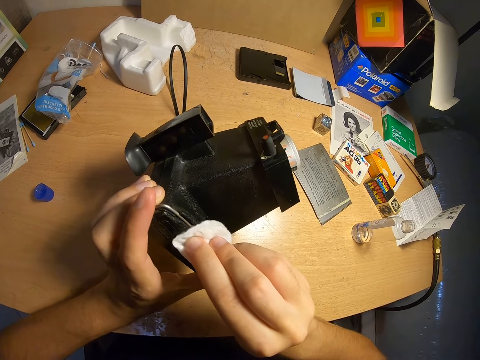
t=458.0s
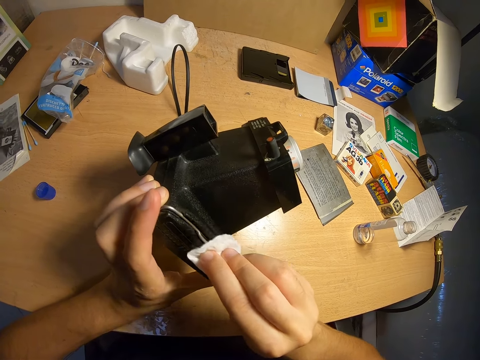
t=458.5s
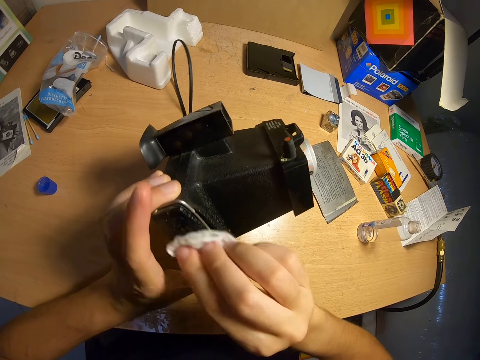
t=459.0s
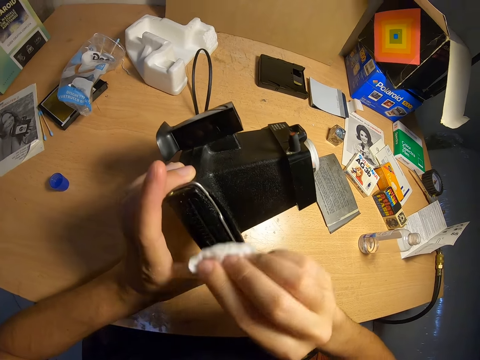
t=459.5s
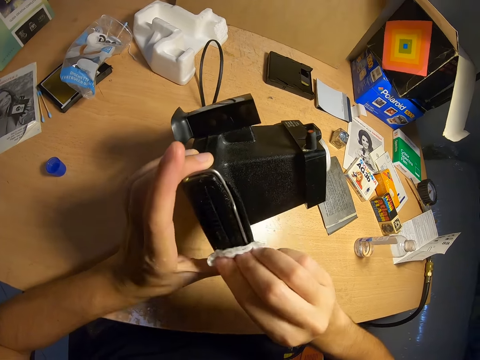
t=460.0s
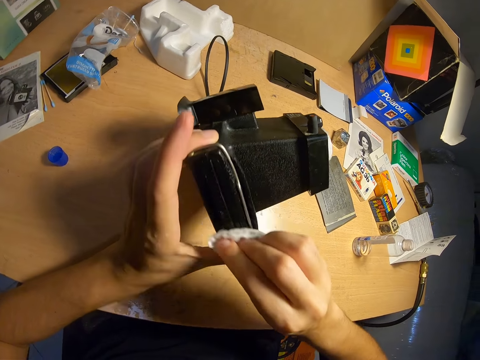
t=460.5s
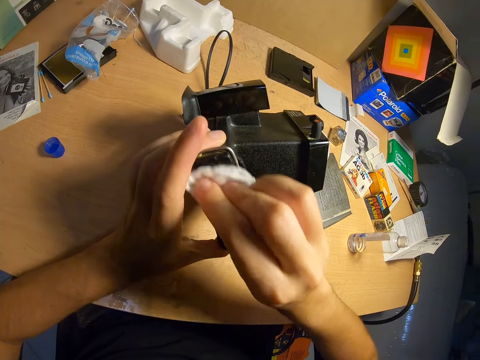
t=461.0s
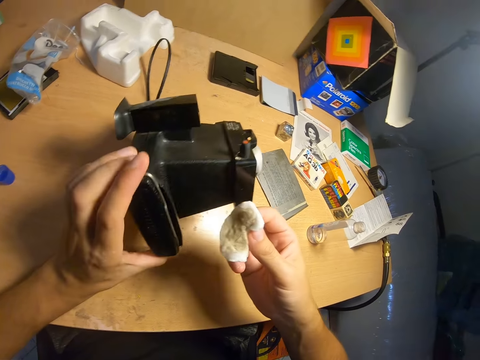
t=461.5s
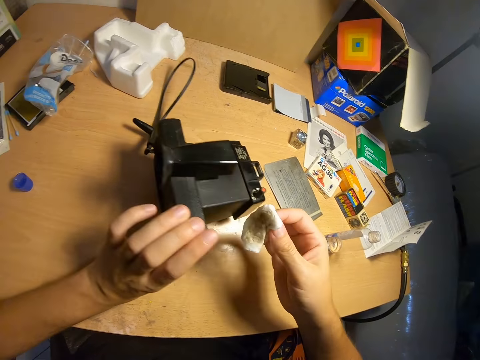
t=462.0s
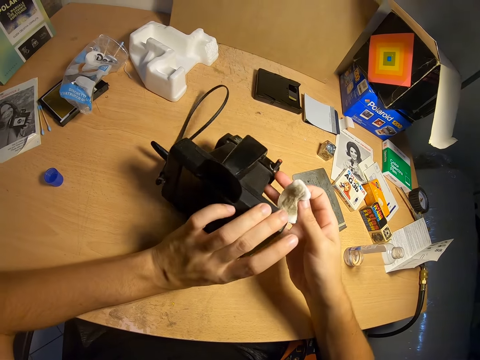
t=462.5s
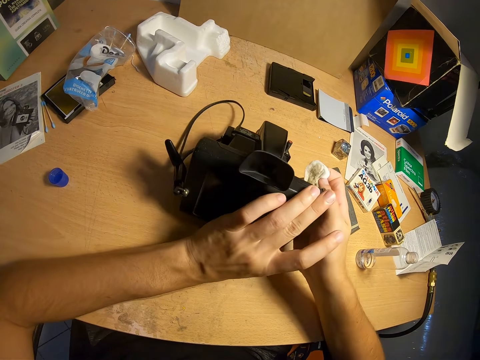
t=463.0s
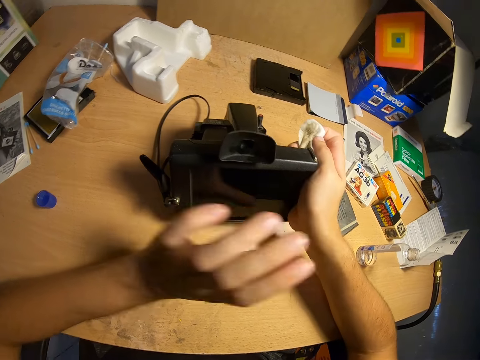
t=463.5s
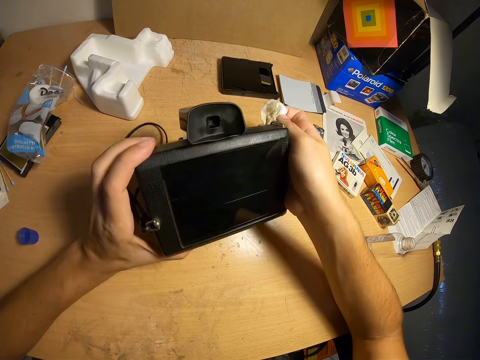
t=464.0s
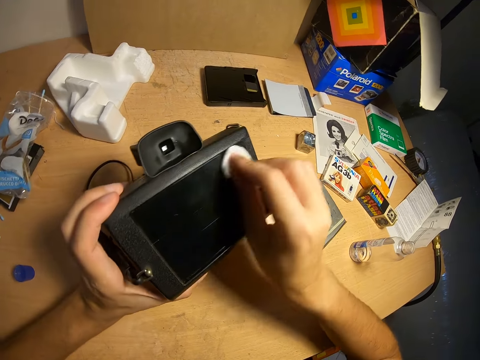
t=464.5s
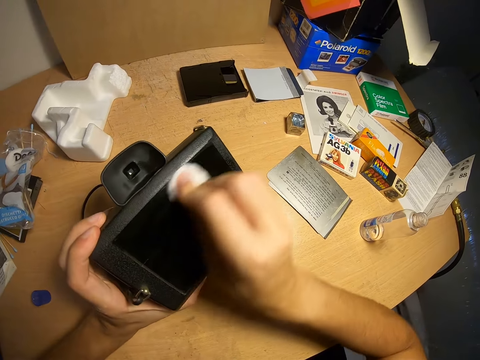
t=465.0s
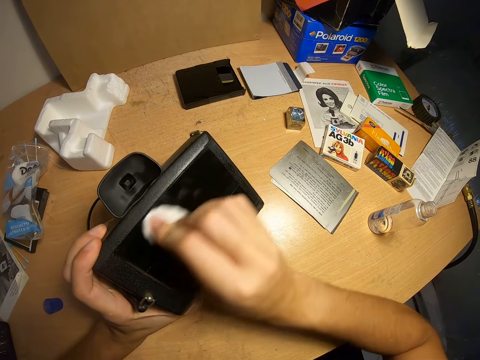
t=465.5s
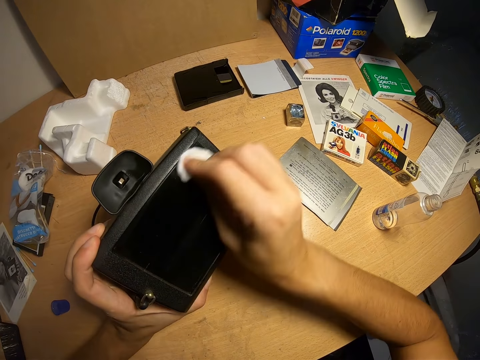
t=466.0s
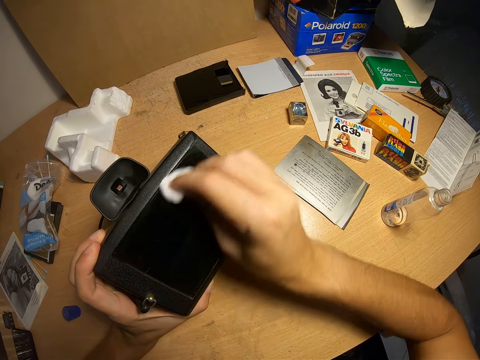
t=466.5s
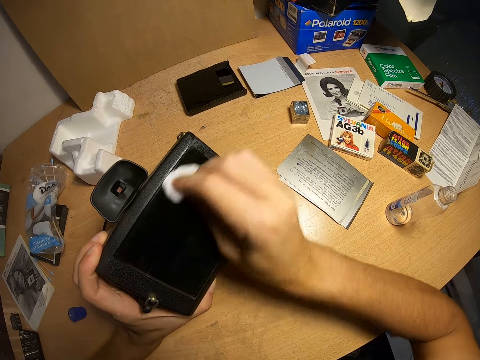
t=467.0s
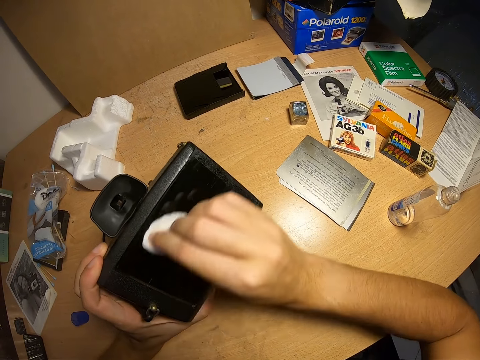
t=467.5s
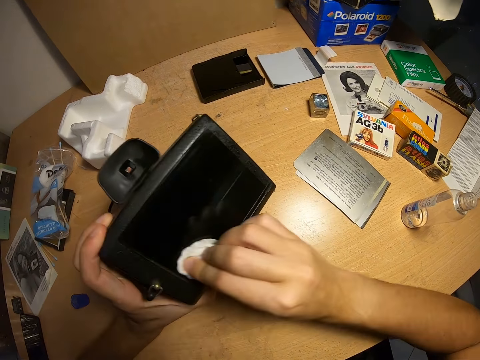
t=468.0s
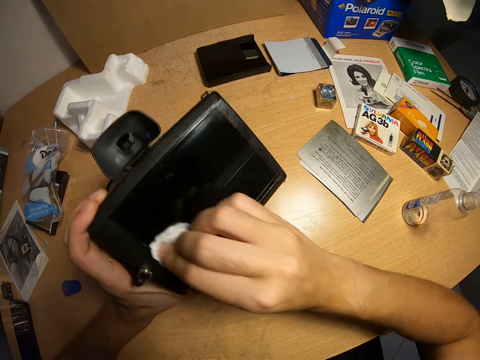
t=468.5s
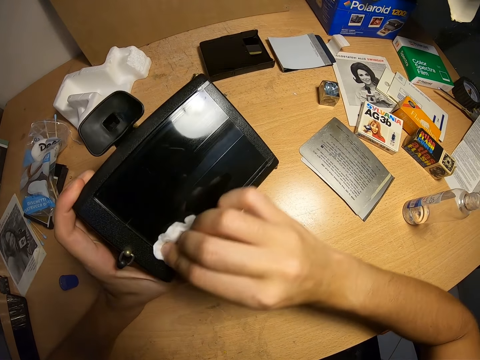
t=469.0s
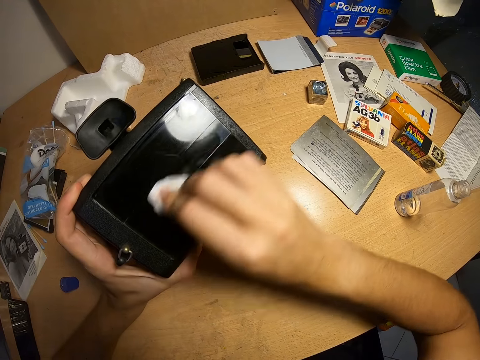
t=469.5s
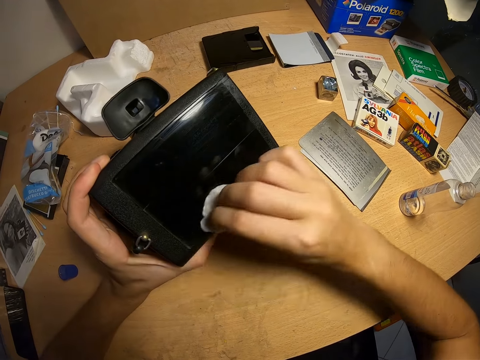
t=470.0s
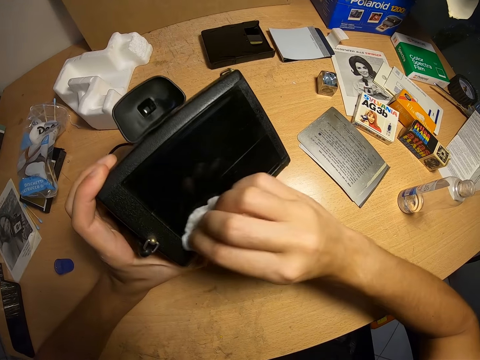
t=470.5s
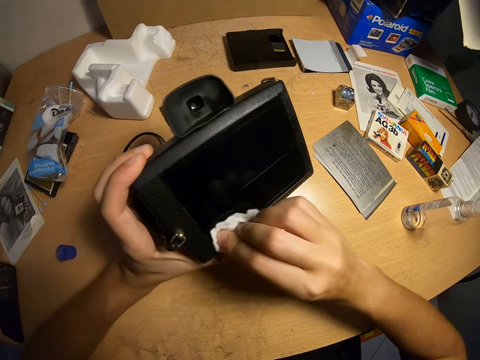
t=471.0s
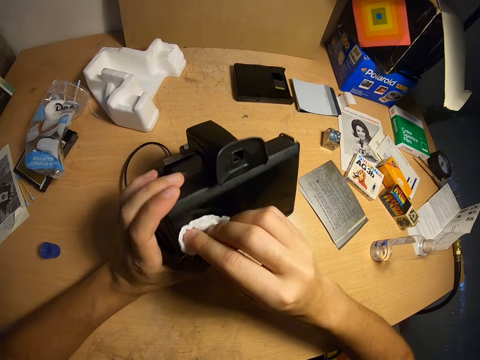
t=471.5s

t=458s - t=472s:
The camera wearer turns the camera. They clean the camera with the wipe.

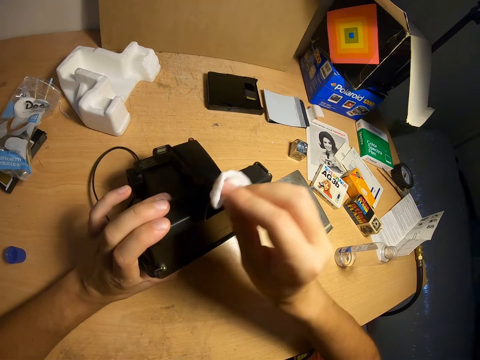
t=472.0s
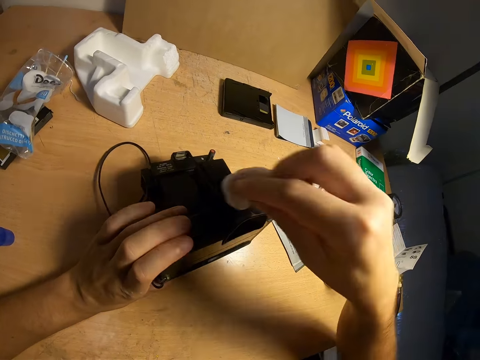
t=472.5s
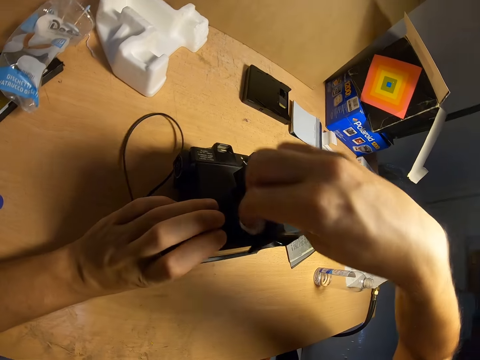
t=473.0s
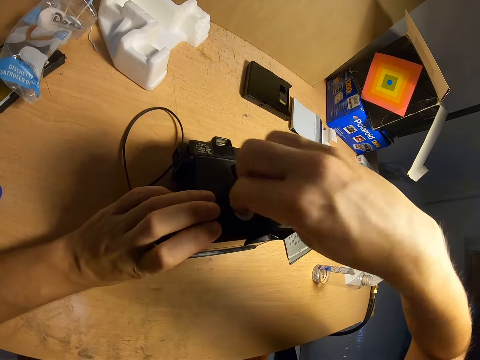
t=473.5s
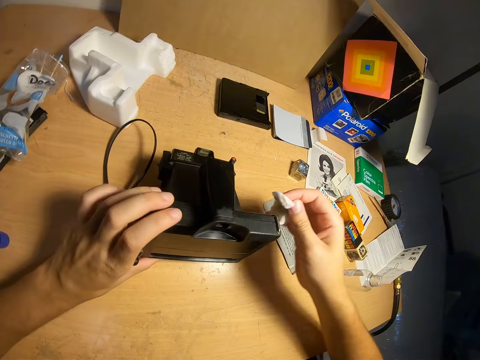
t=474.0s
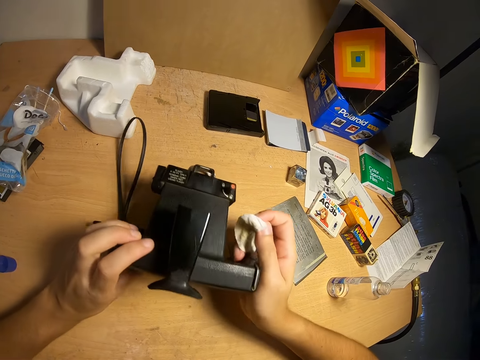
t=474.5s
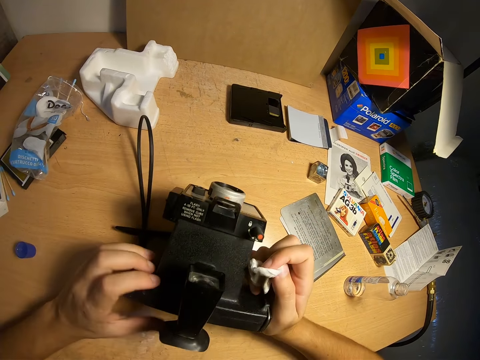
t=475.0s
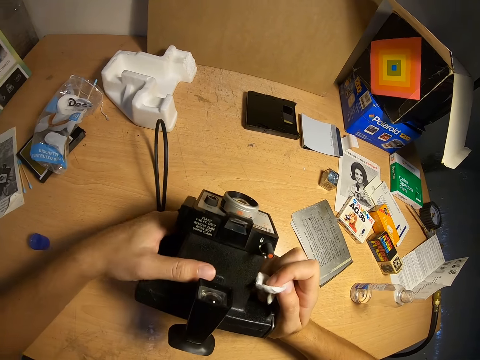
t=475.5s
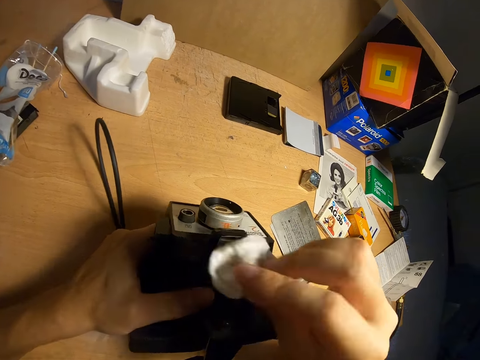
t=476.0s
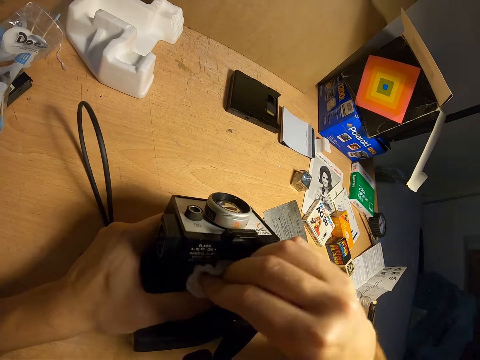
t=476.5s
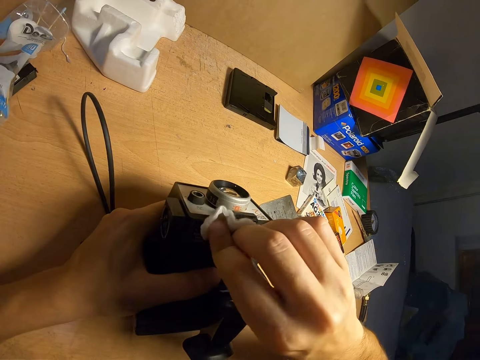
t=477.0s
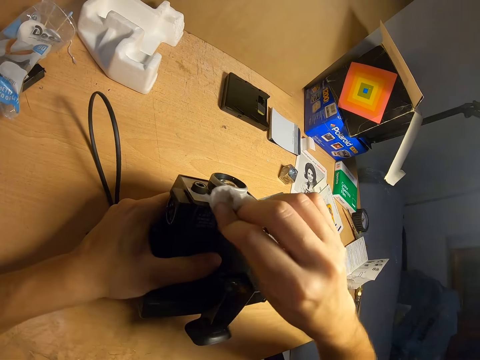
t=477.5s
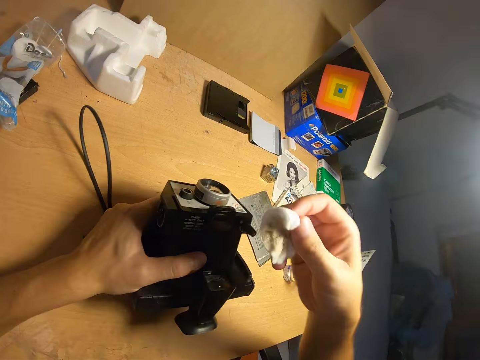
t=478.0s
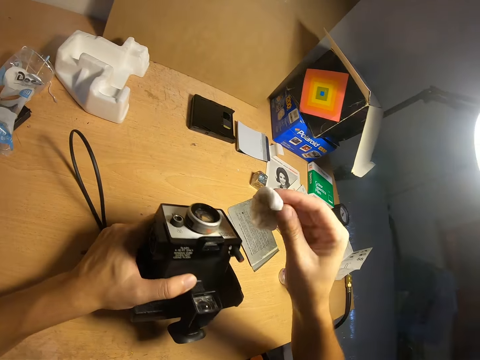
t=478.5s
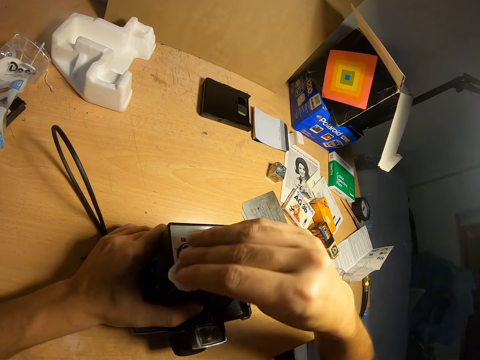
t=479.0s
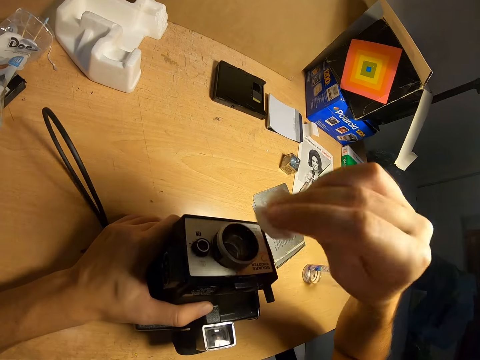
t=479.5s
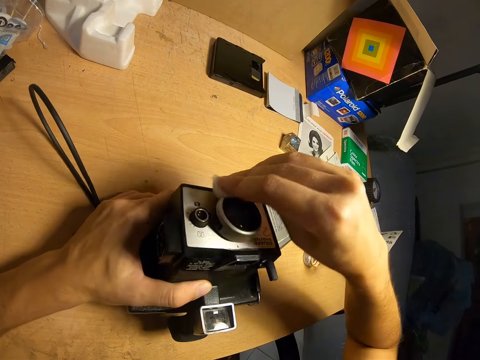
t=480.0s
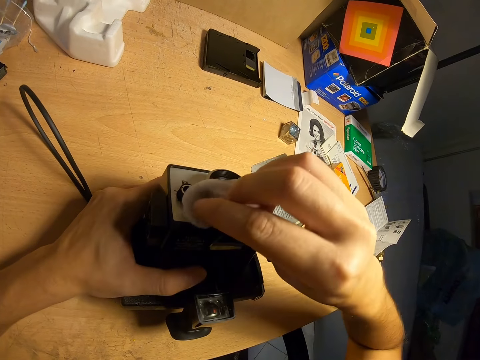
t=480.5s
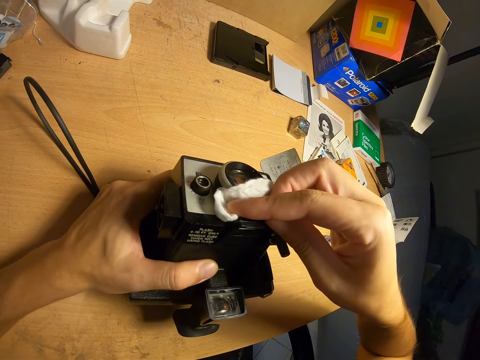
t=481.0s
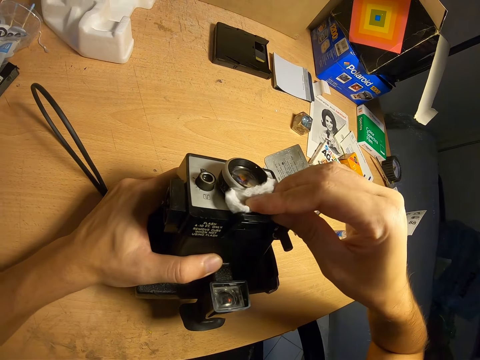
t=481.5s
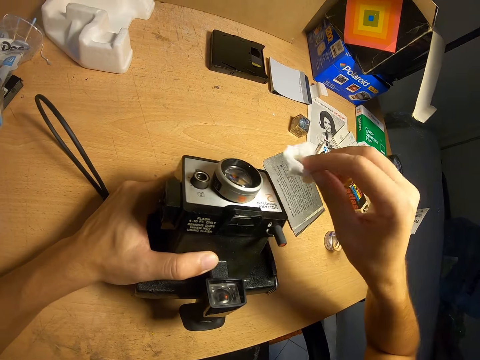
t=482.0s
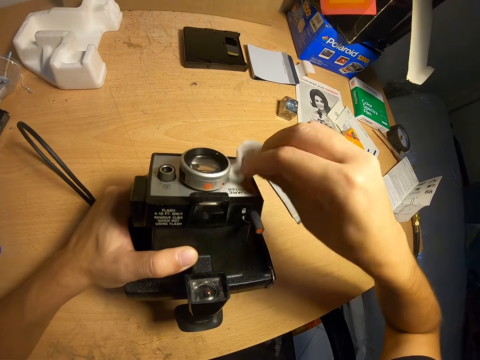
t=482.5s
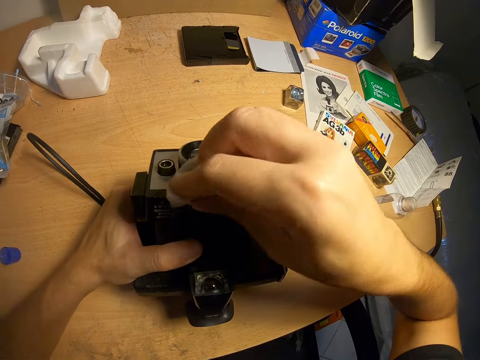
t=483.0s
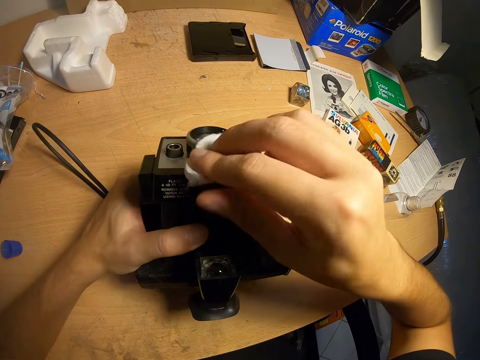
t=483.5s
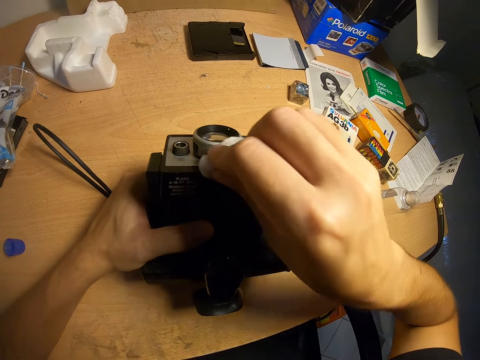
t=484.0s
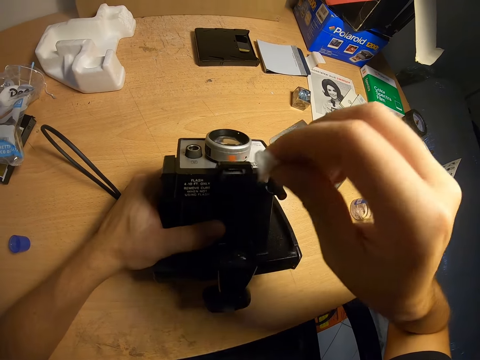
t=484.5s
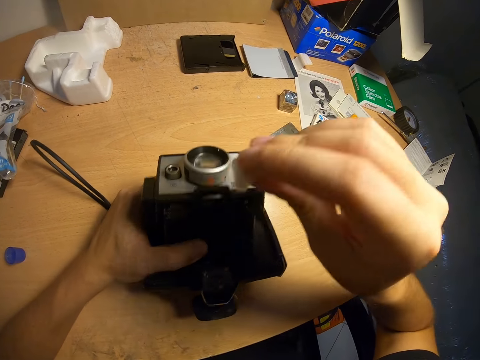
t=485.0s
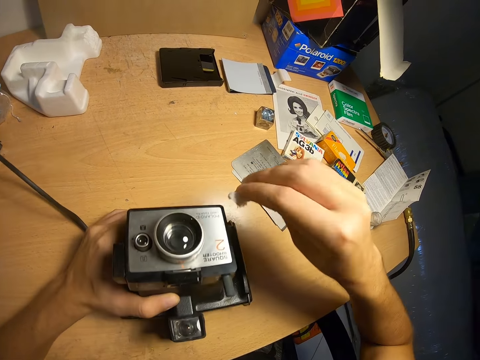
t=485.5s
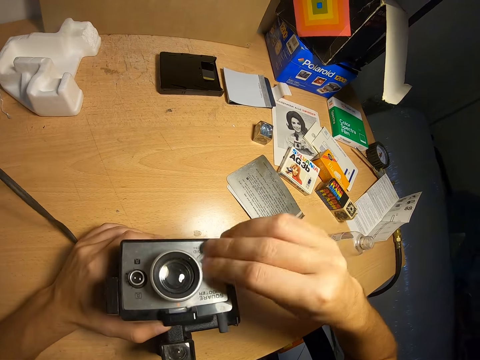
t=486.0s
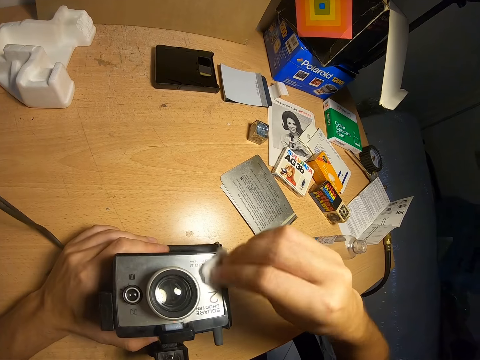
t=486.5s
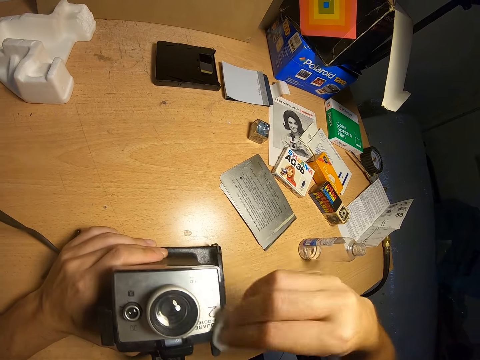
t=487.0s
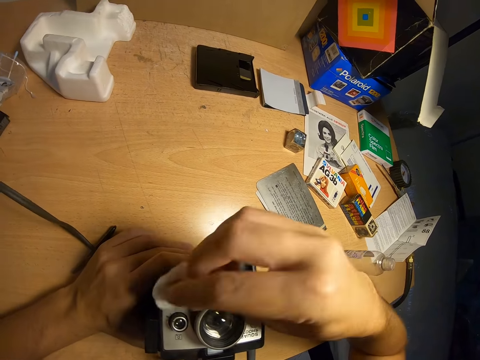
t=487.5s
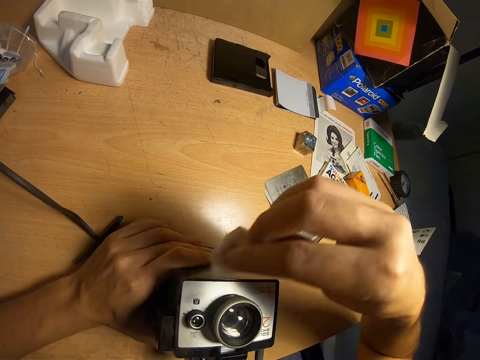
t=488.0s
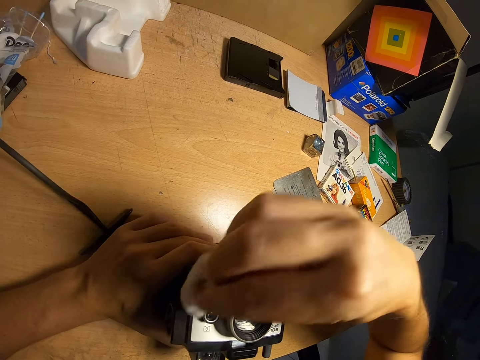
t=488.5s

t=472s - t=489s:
The camera wearer turns the camera. They clean the camera with the wipe.
